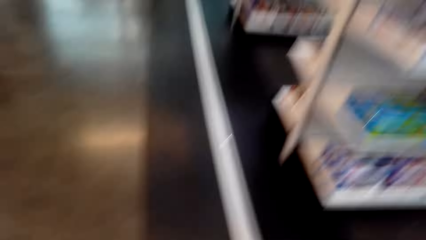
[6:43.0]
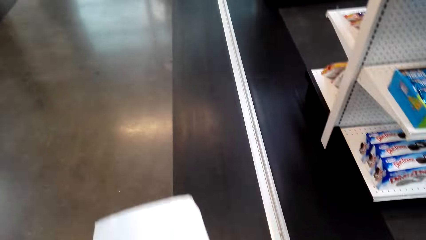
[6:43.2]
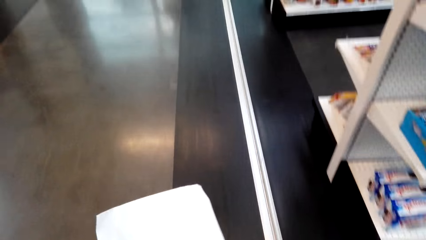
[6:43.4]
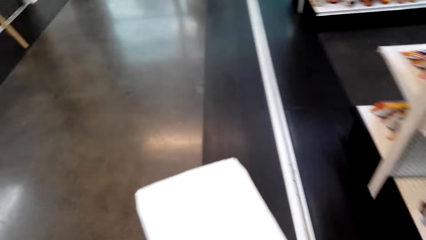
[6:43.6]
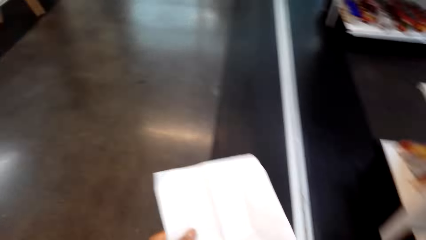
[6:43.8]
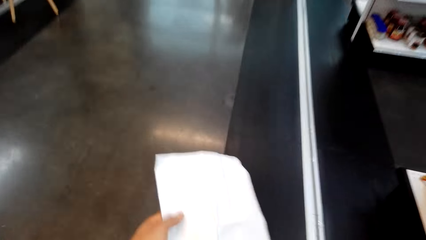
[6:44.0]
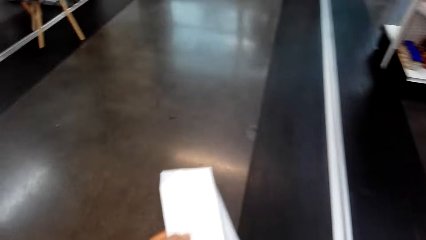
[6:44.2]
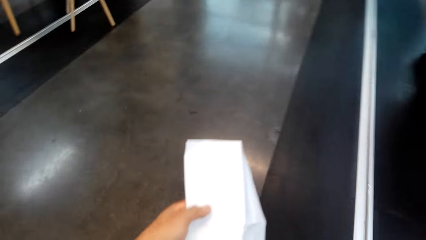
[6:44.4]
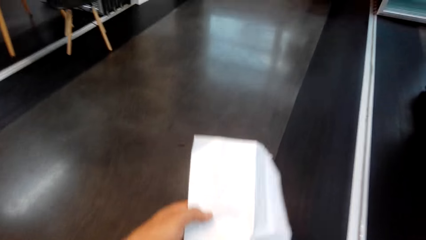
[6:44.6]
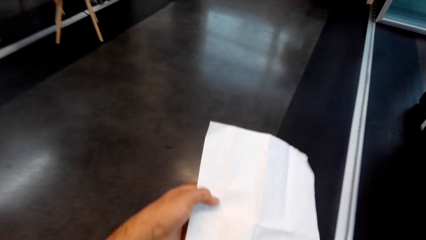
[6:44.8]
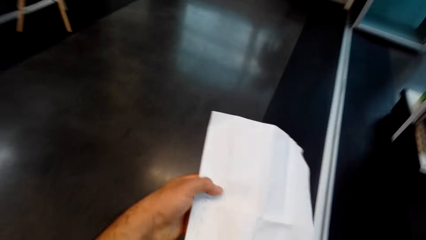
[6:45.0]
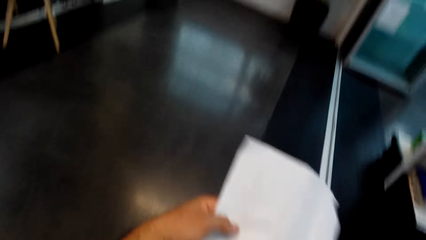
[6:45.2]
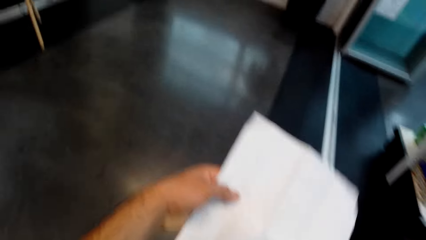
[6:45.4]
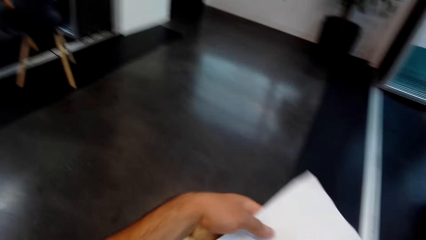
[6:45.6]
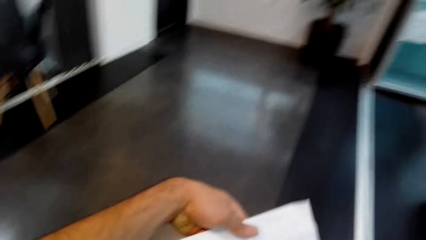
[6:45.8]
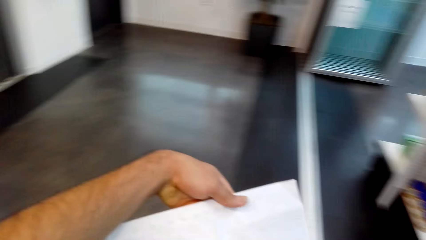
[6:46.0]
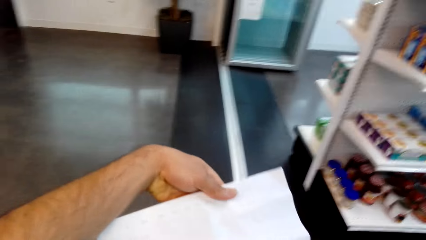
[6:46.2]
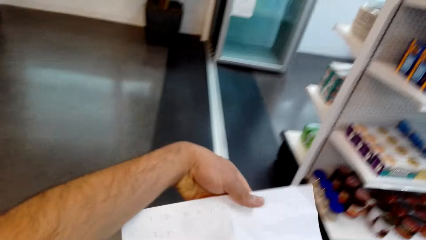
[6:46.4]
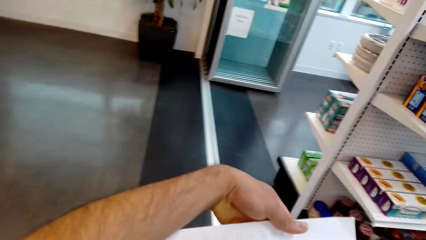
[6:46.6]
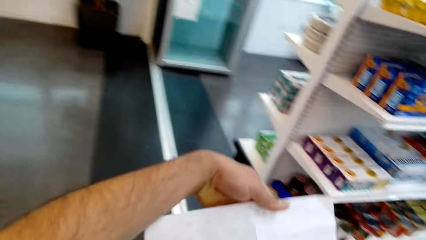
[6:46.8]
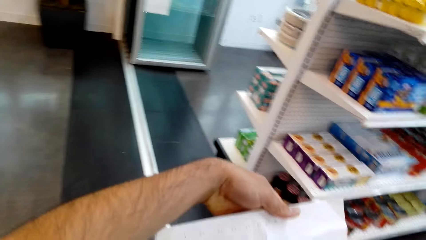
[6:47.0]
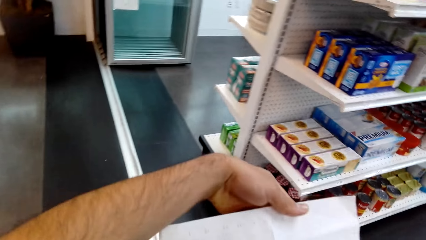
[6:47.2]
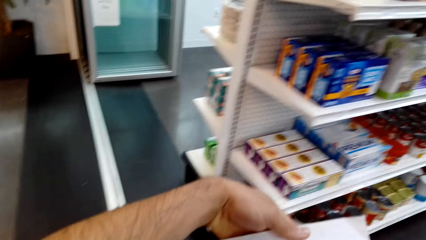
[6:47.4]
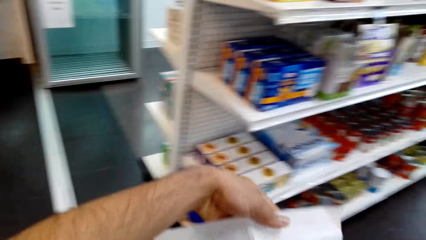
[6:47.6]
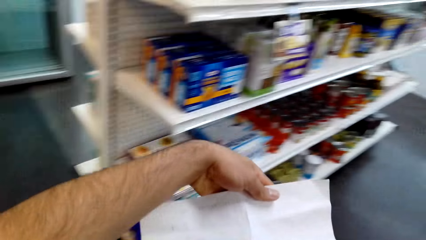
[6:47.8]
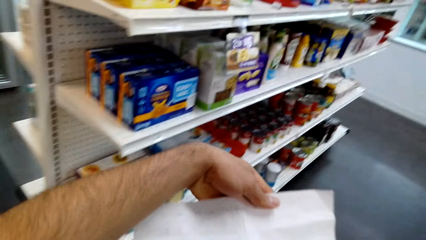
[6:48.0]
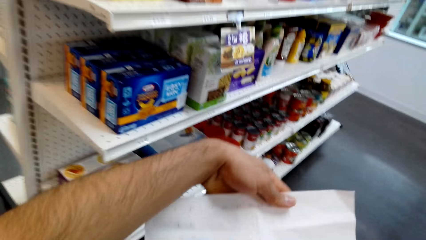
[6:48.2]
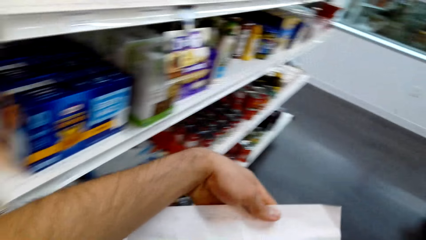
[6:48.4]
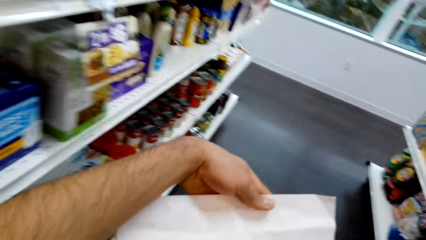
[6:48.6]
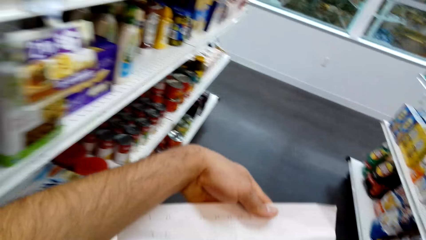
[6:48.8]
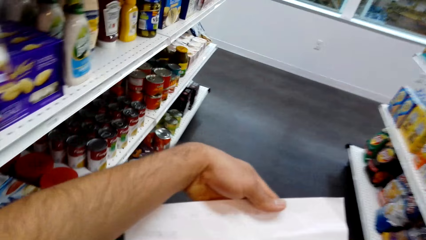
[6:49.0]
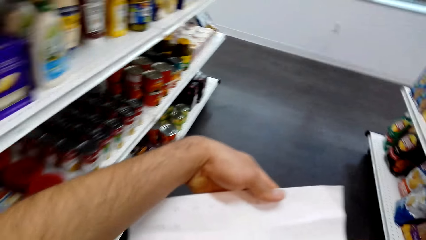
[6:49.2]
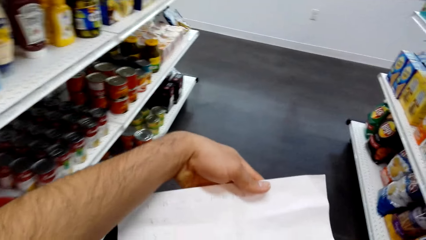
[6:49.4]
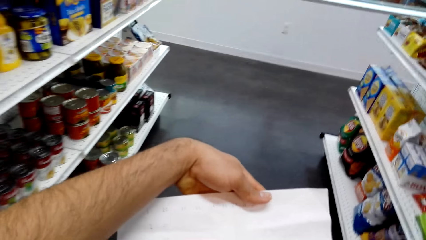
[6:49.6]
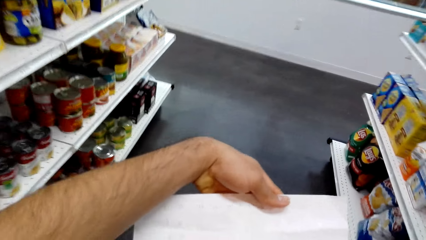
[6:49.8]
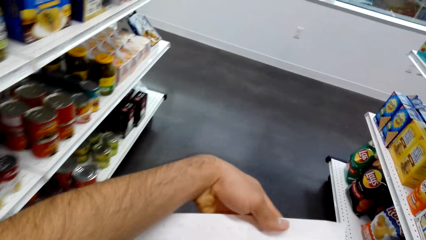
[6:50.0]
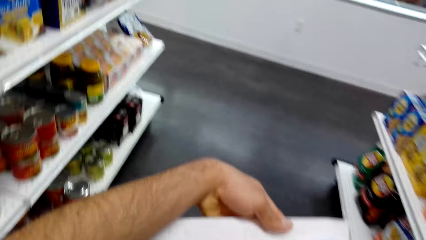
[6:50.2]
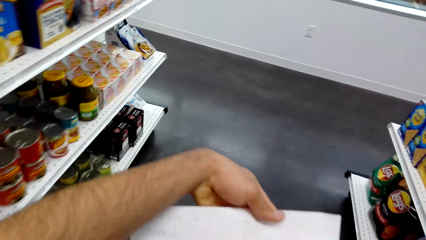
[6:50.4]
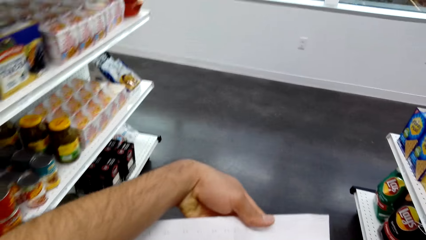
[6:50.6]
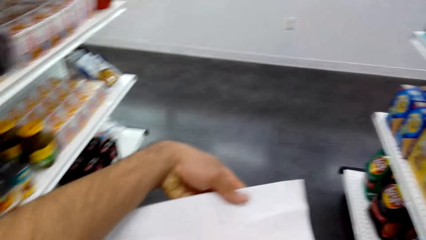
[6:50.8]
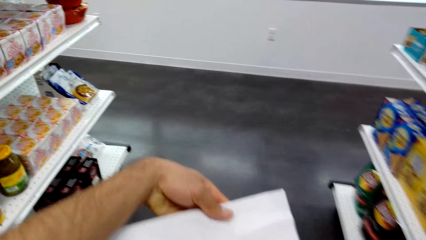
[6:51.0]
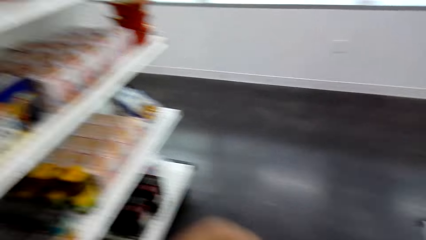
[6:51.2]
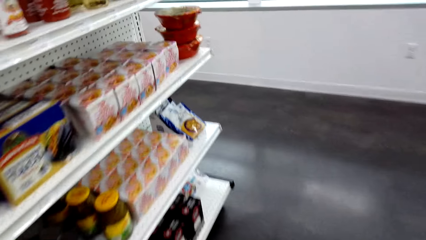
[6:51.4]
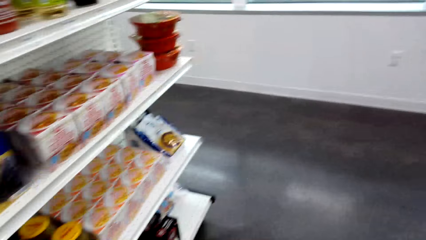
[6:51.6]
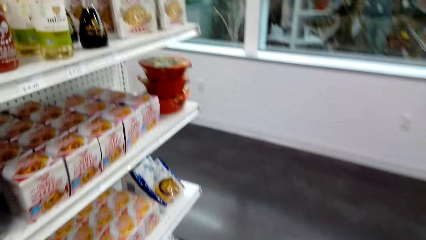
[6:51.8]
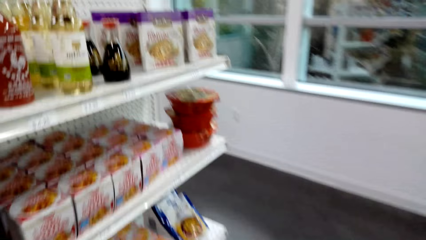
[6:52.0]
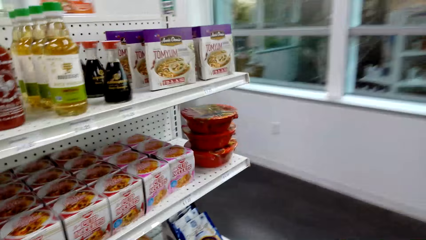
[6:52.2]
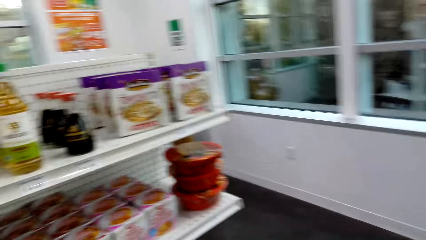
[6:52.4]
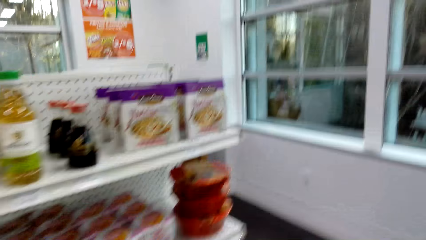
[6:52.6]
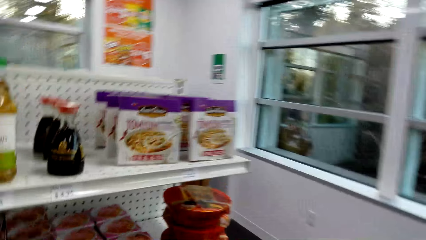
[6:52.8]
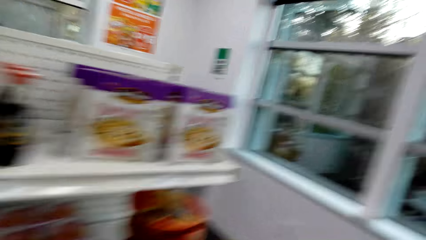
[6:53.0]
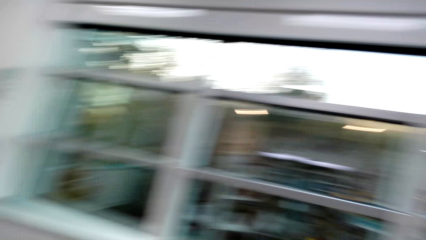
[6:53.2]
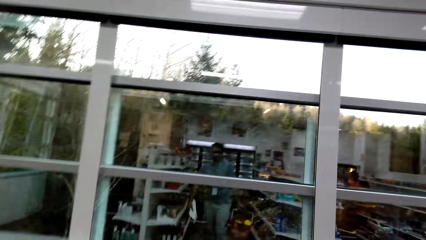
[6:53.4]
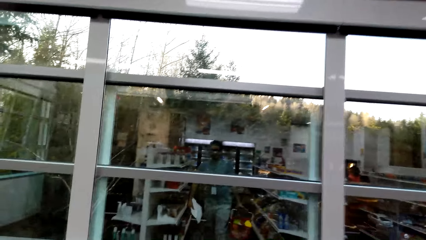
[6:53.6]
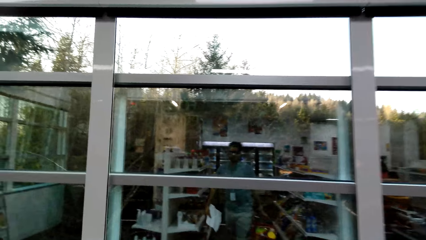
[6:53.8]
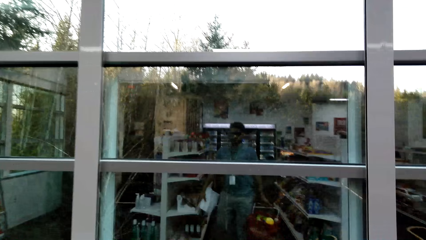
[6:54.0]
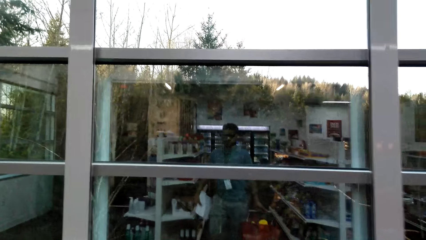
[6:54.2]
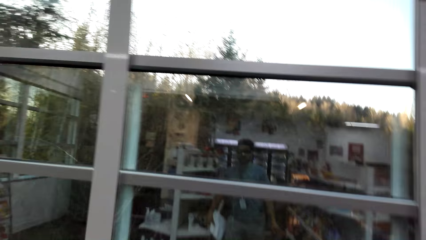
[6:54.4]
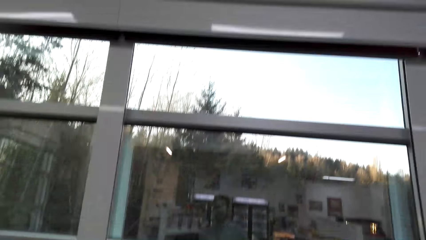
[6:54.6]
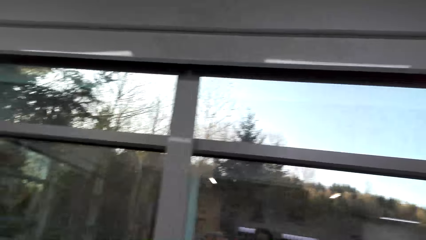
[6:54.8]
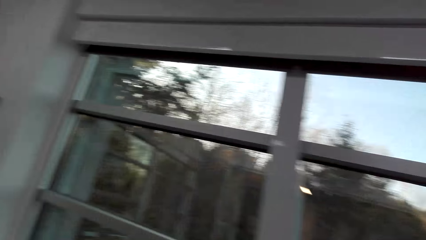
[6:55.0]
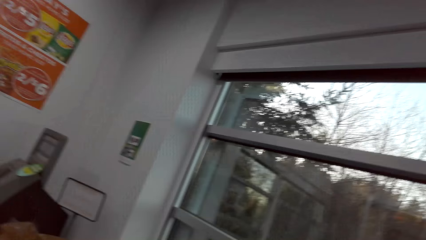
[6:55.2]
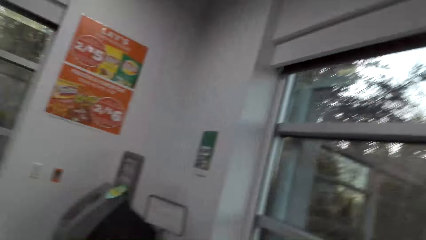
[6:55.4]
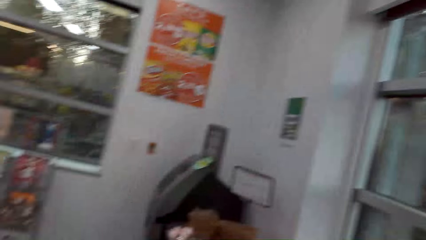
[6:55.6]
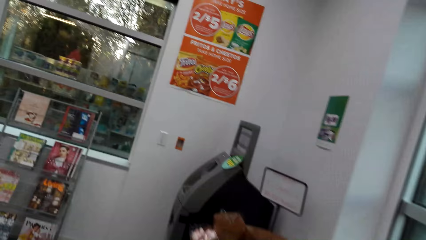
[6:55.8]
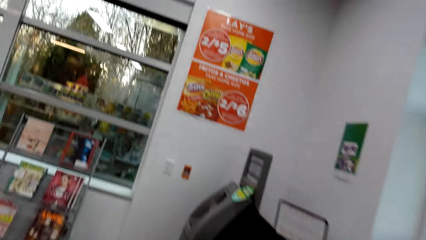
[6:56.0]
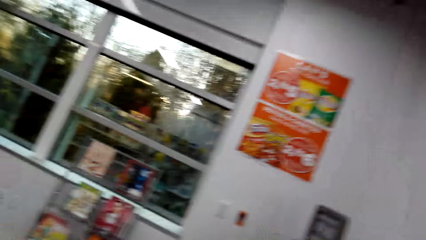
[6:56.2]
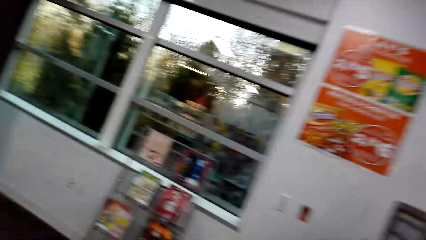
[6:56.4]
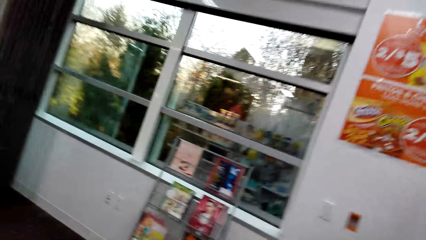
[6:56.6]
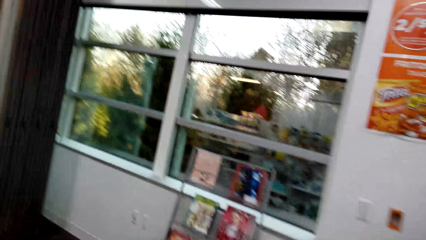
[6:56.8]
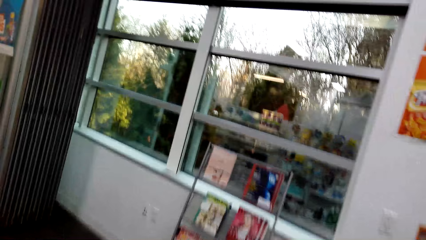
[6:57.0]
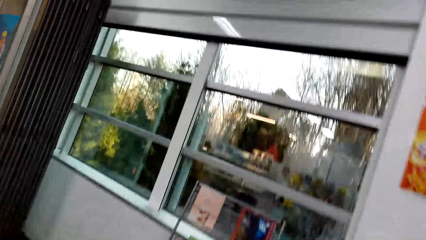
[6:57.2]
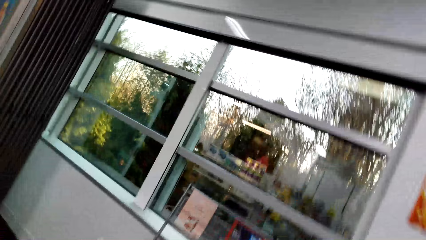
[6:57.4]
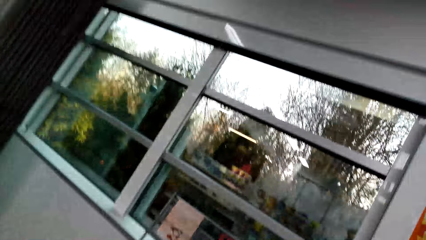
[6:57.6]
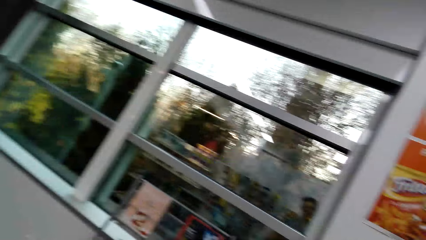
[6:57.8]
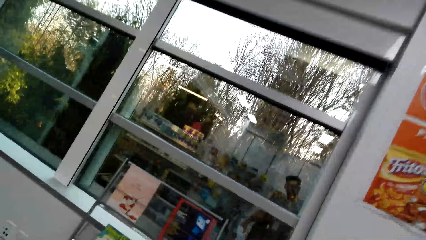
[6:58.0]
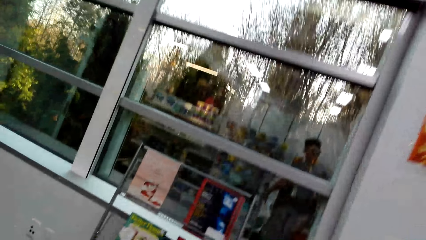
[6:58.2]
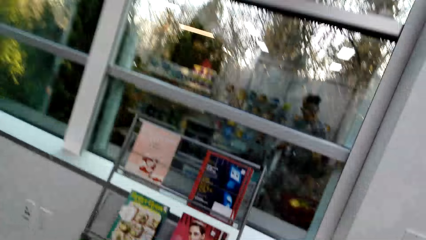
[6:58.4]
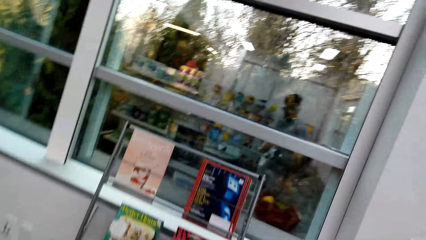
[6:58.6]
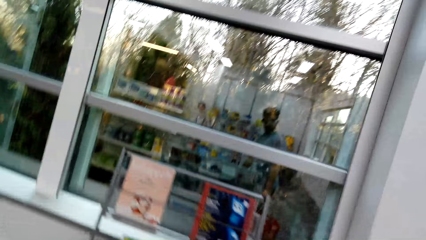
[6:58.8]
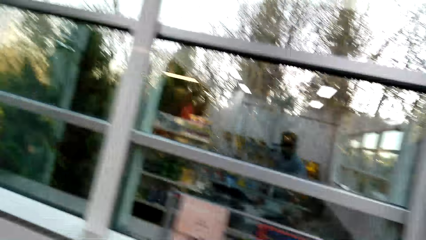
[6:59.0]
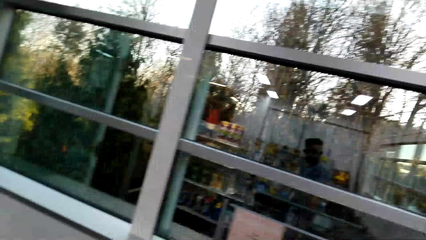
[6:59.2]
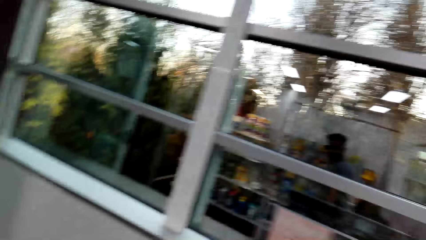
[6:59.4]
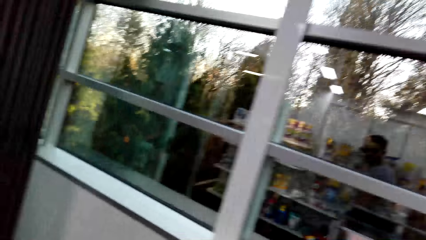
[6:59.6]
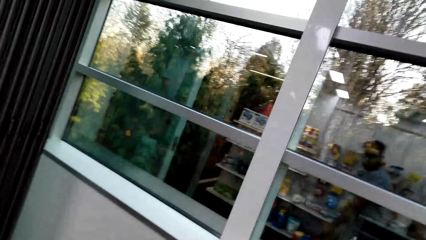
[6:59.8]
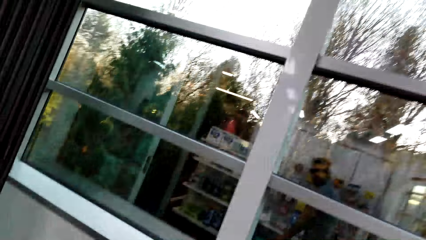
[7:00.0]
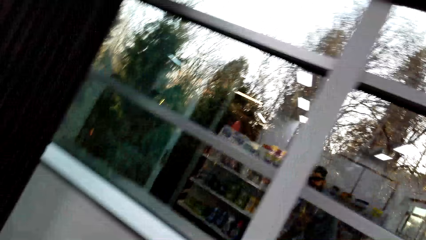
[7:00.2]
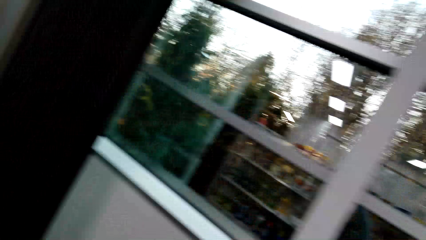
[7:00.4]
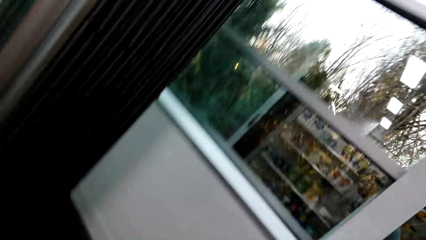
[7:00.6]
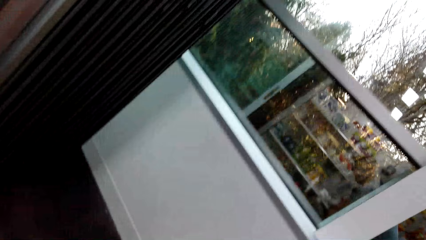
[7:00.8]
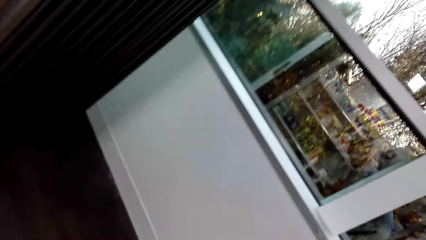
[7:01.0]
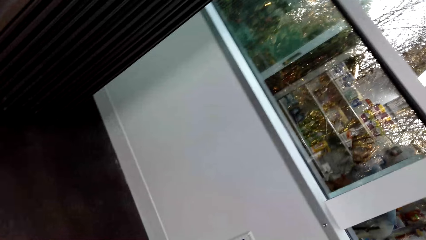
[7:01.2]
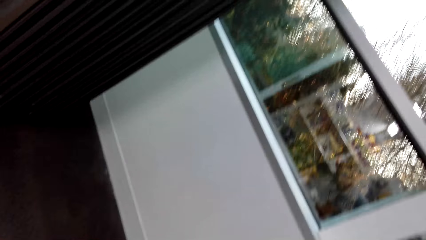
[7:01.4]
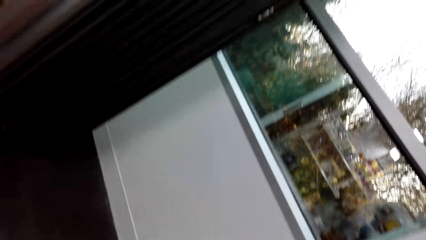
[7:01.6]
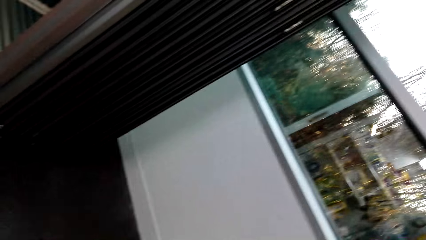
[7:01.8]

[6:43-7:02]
The camera wearer holds a paper. They look at the shopping list. They walk in the supermarket.
